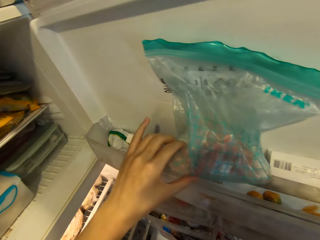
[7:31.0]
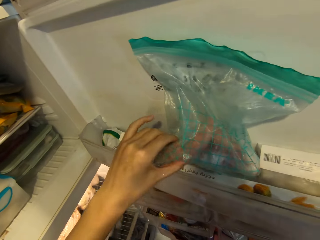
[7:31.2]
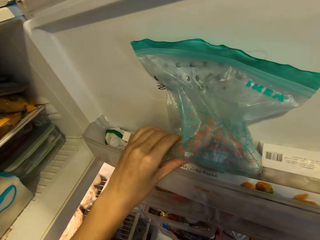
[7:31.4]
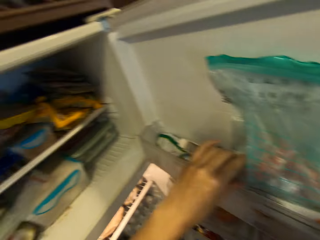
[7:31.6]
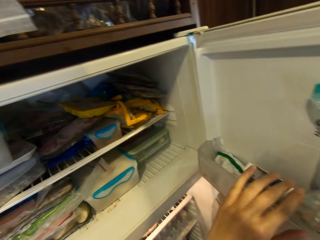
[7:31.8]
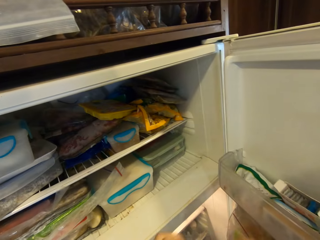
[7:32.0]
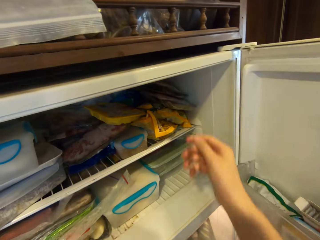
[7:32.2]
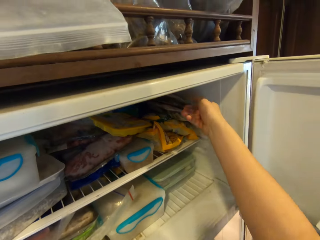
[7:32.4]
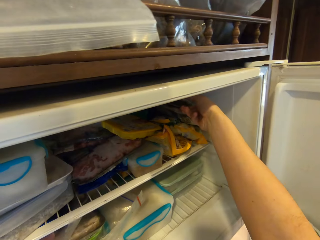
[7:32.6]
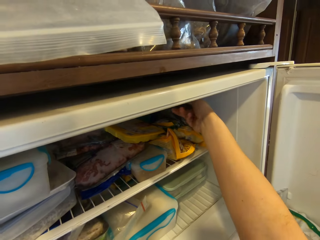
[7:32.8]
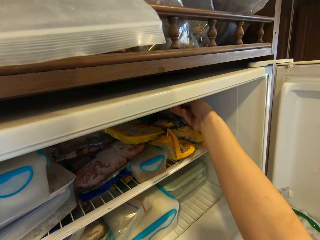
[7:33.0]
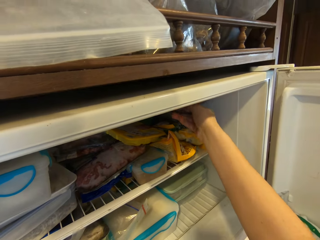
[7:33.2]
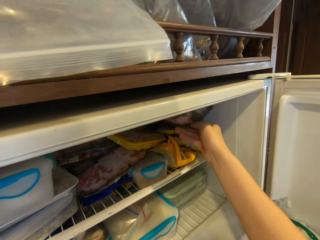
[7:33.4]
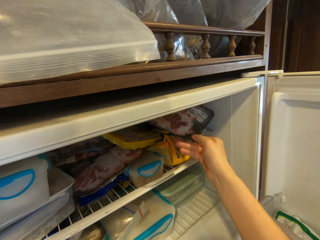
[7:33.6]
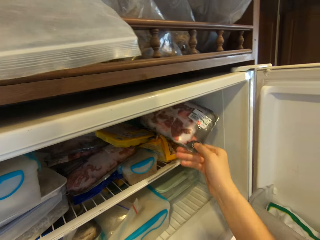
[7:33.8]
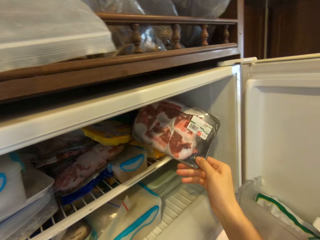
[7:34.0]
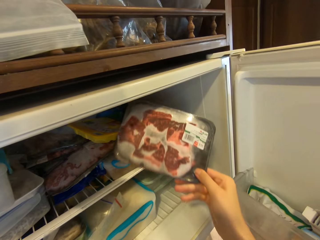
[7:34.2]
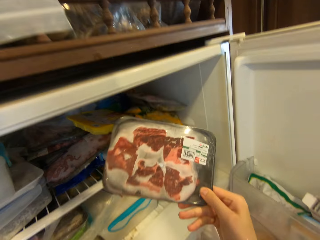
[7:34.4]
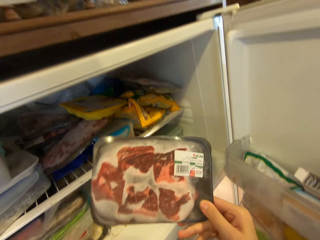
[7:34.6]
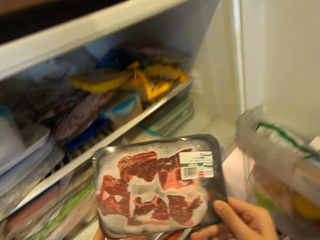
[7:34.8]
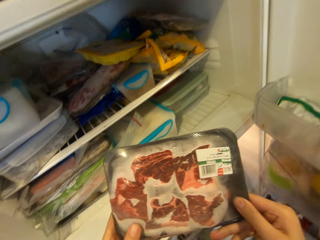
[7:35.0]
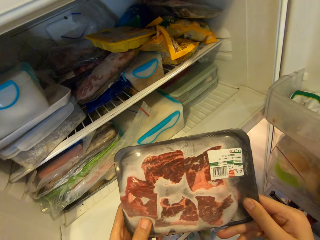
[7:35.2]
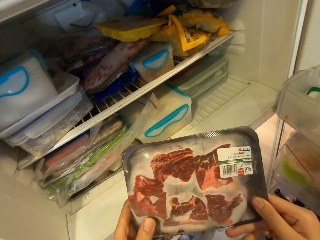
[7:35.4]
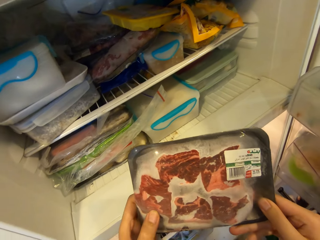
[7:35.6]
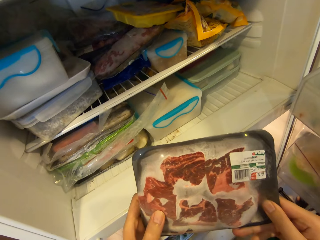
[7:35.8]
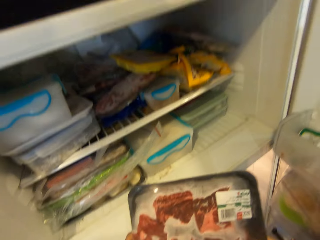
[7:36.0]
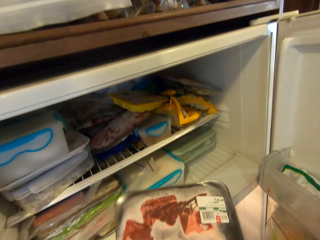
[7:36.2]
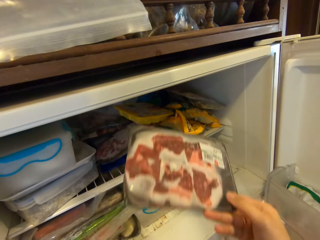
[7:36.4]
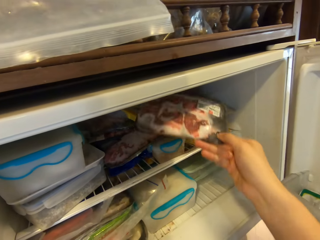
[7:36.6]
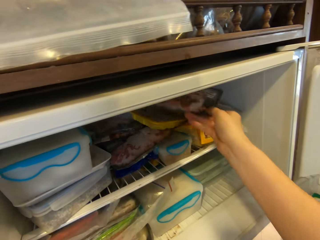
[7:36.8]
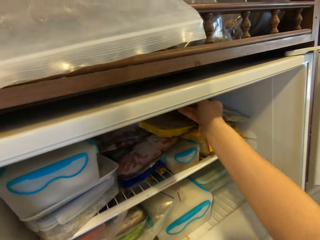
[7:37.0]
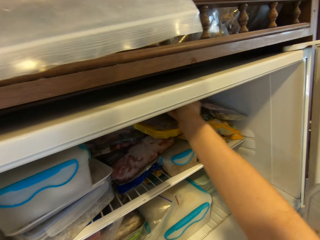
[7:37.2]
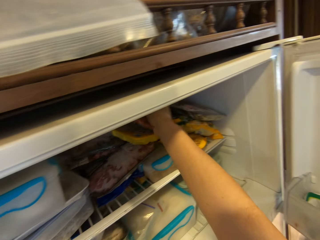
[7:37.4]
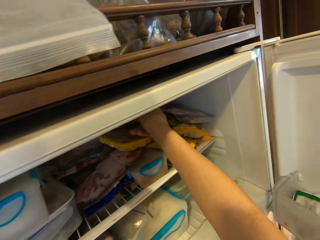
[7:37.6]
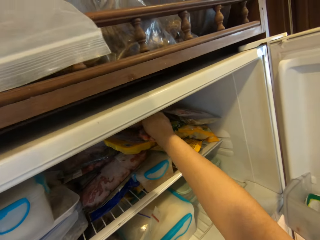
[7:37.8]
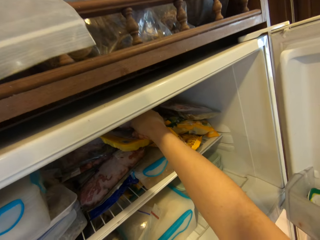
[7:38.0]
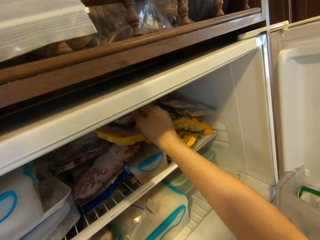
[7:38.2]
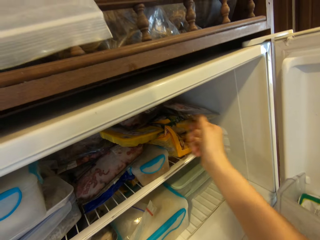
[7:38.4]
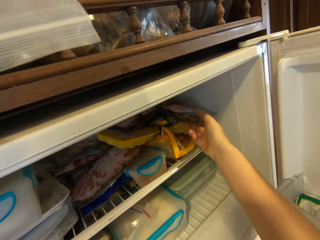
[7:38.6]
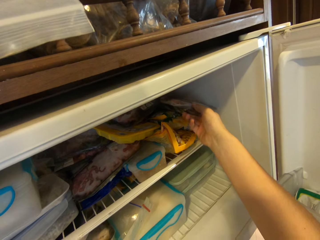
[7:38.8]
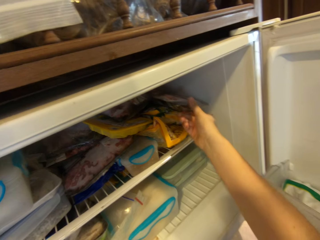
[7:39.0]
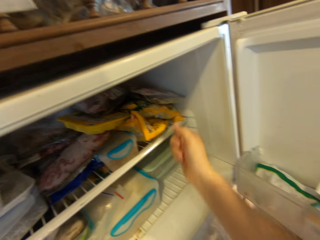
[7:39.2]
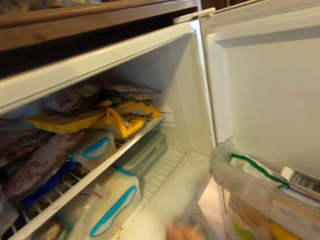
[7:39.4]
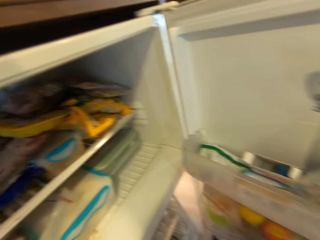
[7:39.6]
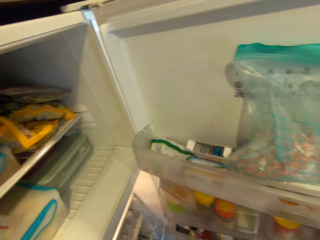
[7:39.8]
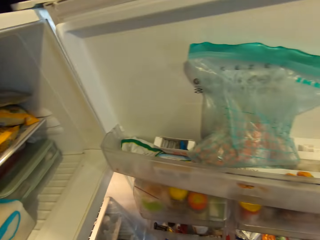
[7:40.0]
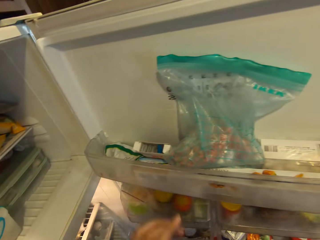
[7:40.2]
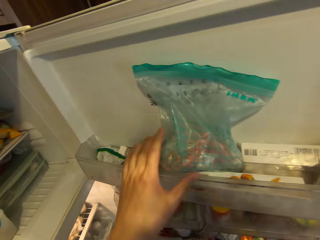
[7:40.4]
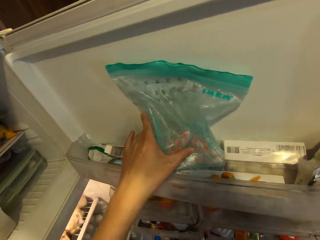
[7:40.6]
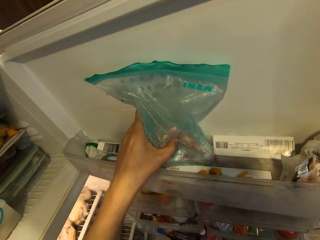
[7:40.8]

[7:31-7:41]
The camera wearer examines a bag of chicken in the fridge with her left hand. She touches the freezer bag. She picks a pack of meat from the fridge with her right hand. She returns the pack of meat in her right hand to the fridge. She touches the pack of meat in the fridge with her right hand.

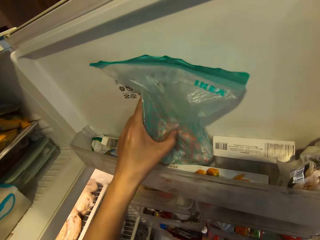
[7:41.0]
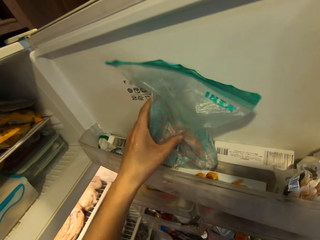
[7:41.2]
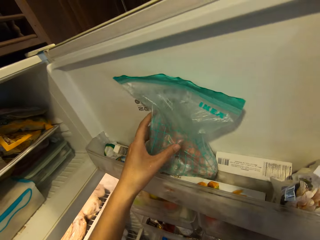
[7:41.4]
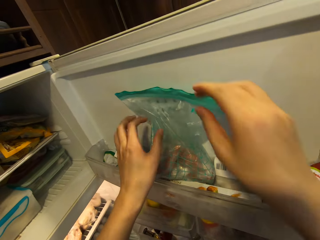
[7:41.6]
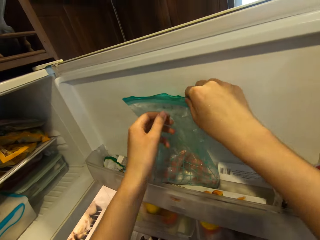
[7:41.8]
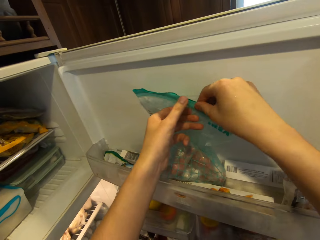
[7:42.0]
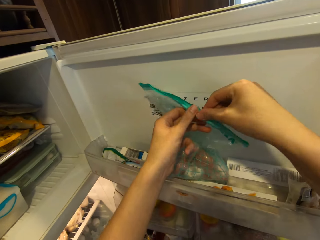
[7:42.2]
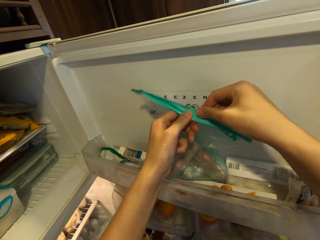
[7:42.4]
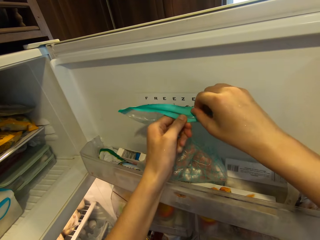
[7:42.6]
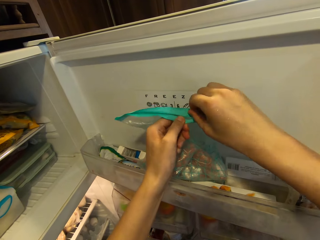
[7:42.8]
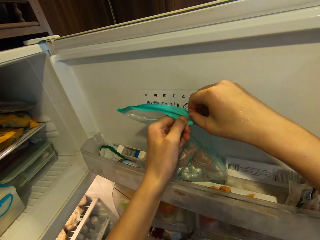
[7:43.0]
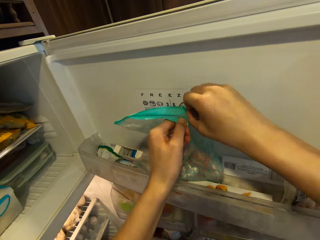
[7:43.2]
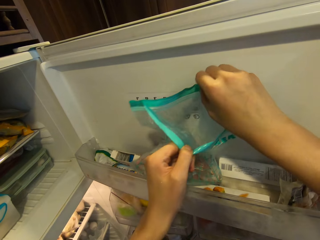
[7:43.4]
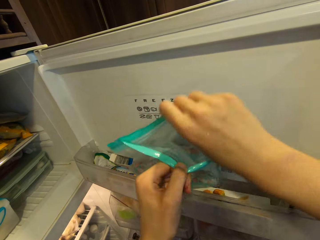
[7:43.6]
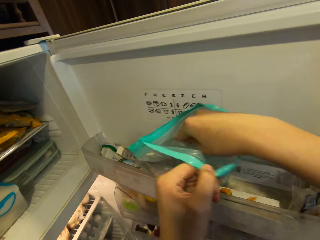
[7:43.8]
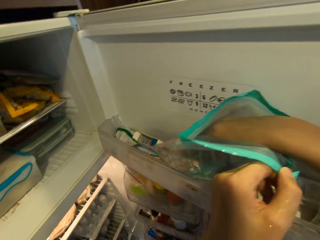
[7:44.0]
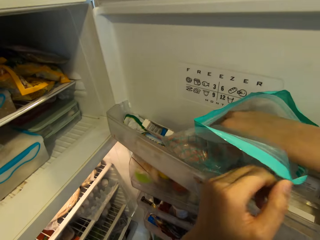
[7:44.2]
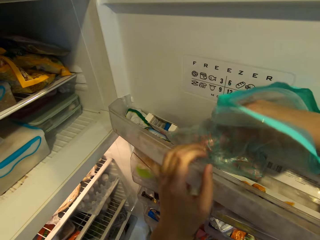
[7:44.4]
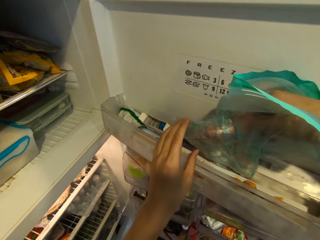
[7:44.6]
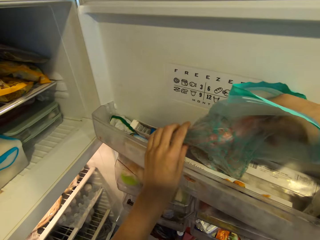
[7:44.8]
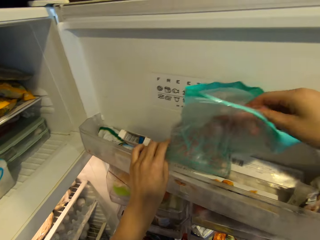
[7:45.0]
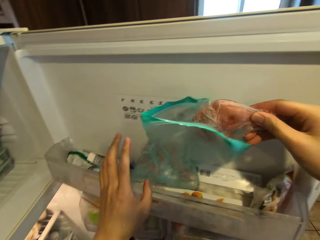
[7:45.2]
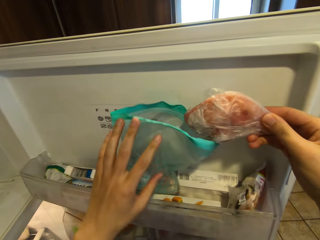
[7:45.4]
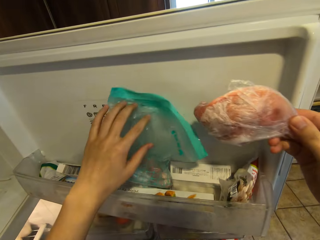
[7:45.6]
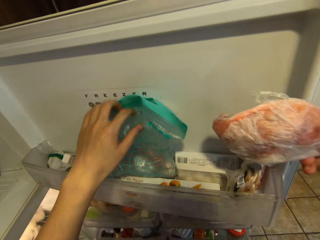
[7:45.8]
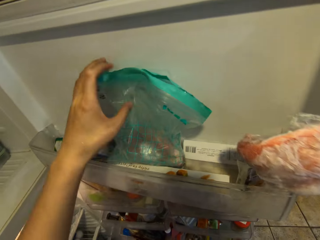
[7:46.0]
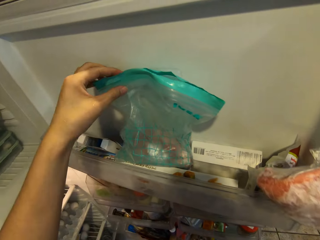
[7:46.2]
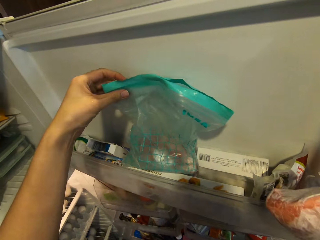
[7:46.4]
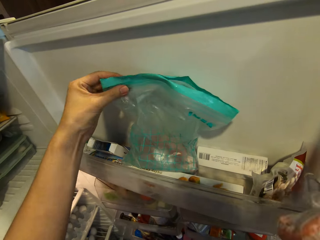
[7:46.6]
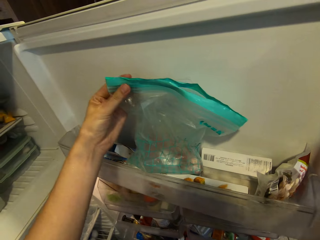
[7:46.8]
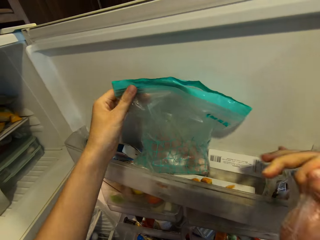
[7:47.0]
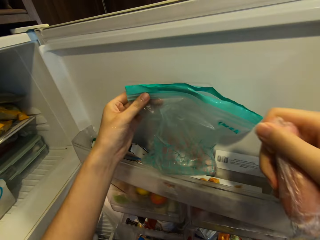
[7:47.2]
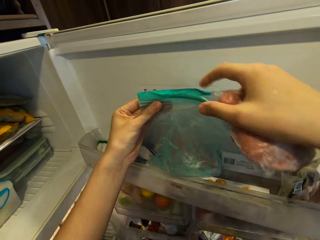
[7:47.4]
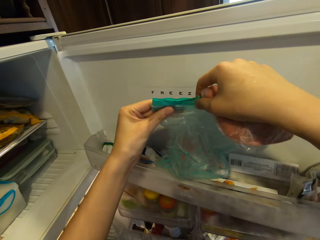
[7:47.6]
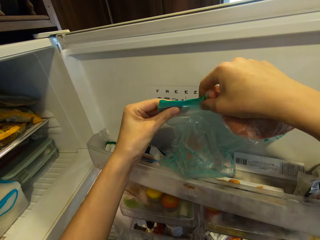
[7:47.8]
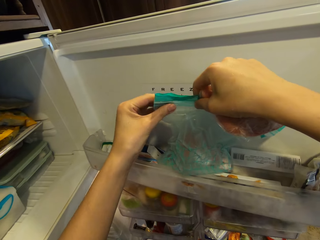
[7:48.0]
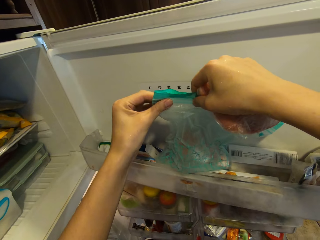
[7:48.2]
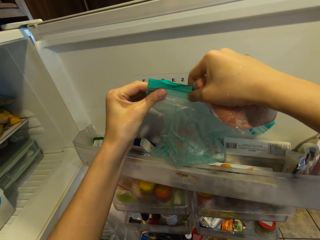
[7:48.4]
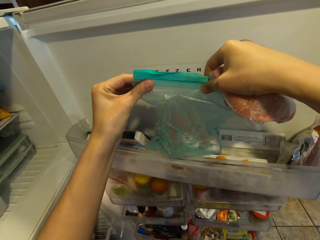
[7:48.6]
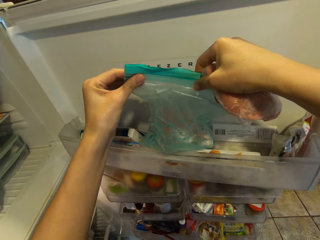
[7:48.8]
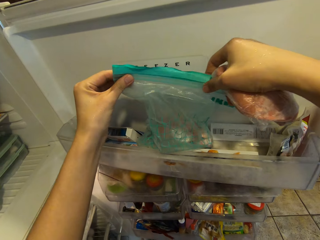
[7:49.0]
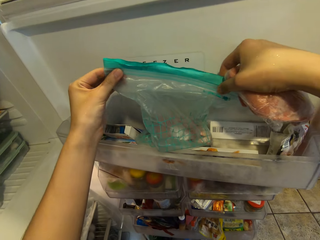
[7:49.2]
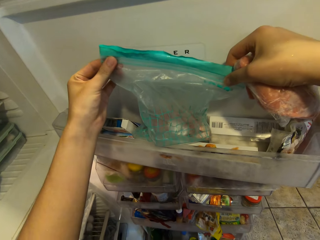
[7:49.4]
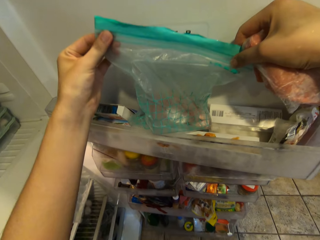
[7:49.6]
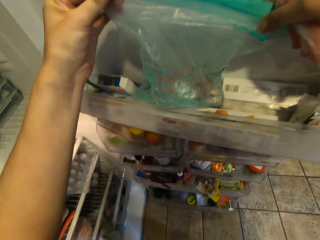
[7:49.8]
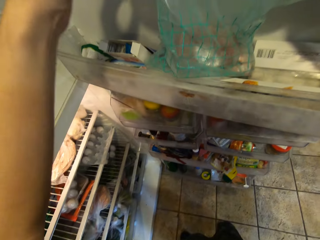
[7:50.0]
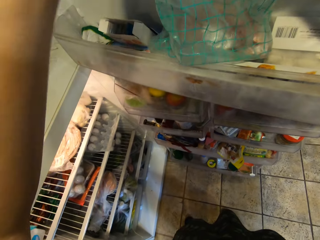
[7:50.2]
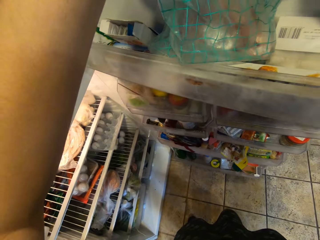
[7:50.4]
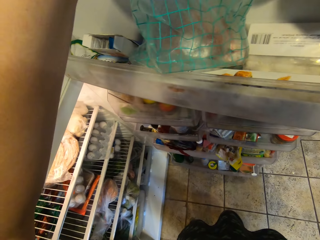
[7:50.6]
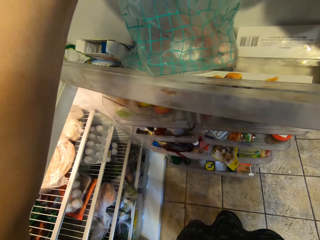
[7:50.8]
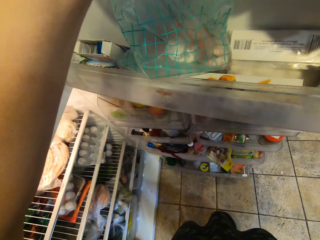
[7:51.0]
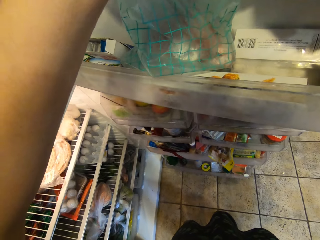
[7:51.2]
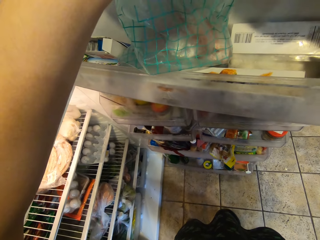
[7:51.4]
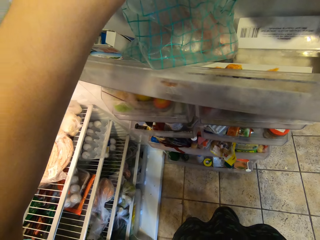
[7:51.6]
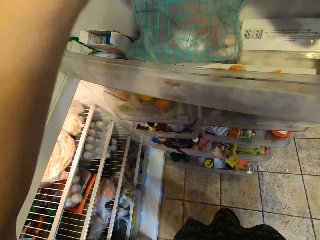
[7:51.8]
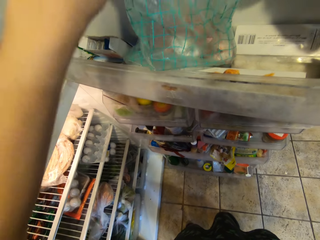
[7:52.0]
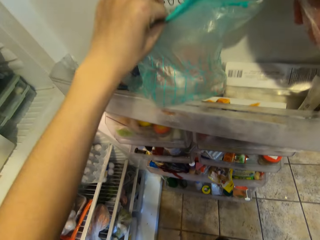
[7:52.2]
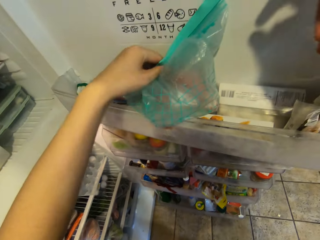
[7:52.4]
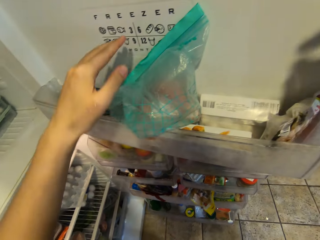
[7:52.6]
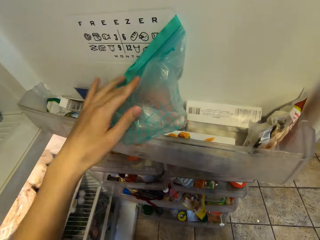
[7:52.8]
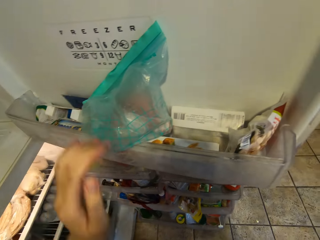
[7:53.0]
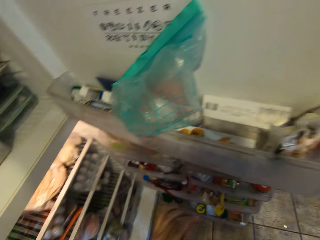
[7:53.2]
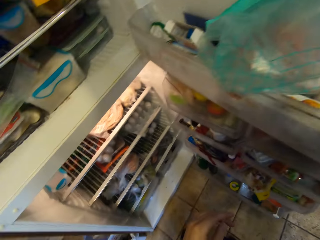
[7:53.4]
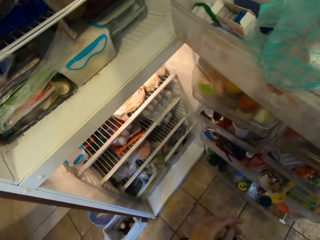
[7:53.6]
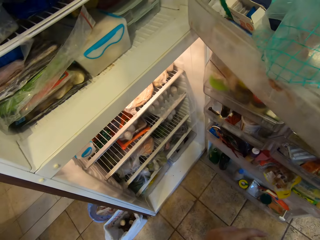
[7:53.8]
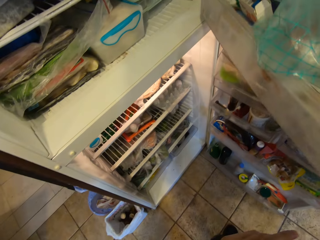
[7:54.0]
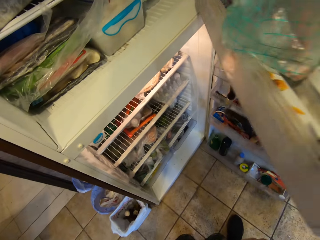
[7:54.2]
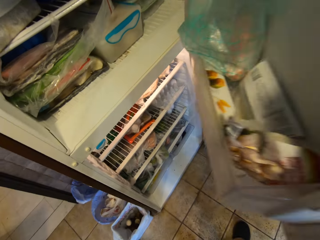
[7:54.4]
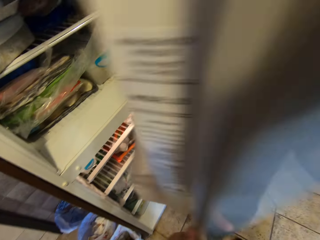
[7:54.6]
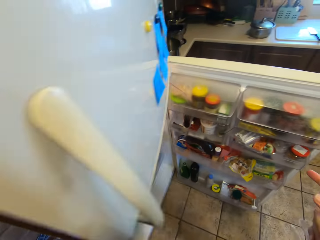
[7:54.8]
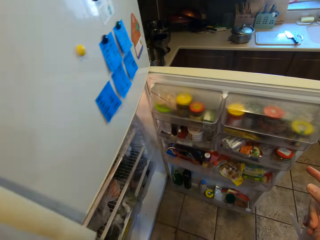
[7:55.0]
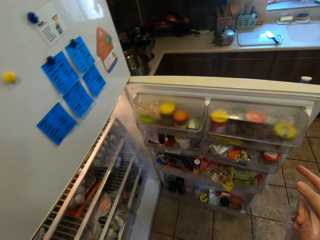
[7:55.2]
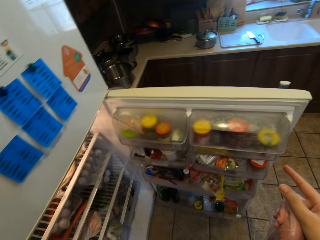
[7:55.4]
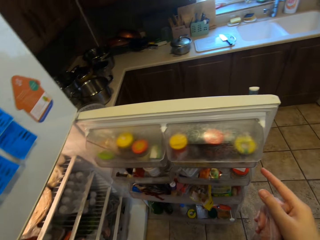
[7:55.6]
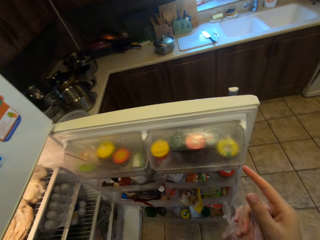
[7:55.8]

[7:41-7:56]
The camera wearer touches the freezer bag. She examines the bag of chicken in the fridge with her left hand. She opens the bag of chicken in the fridge with her hands. She holds the bag of chicken in the fridge with her left hand. She takes a piece of chicken from the bag with her right hand. She closes the bag of chicken in the fridge with her hands. She adjusts the bag of chicken in the fridge with her left hand. She closes the freezer compartment.
